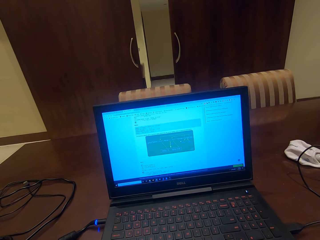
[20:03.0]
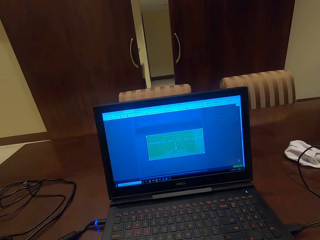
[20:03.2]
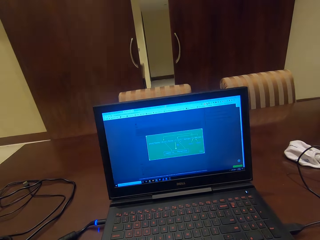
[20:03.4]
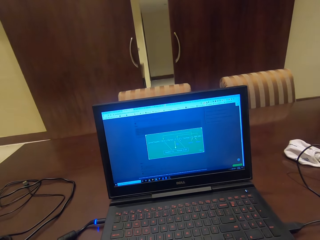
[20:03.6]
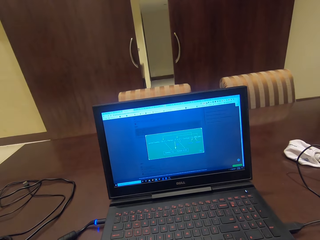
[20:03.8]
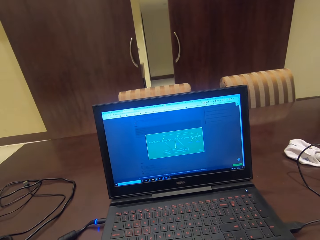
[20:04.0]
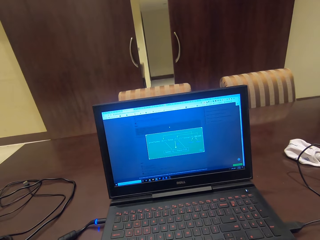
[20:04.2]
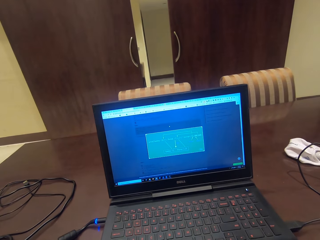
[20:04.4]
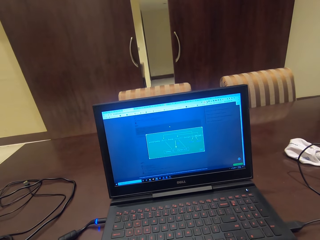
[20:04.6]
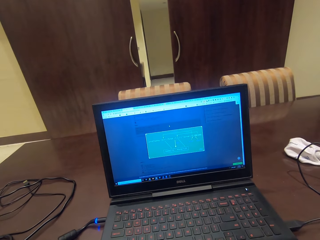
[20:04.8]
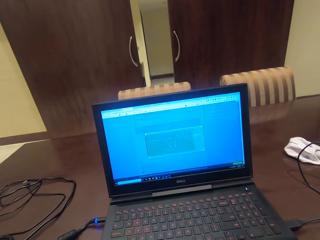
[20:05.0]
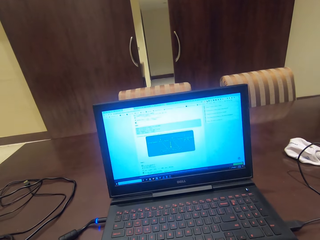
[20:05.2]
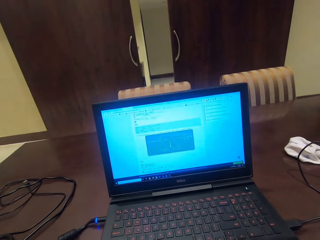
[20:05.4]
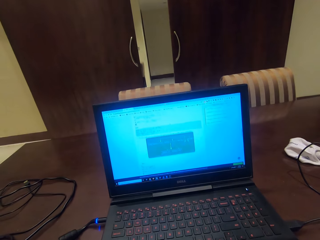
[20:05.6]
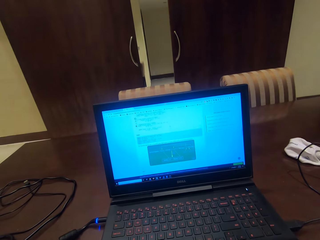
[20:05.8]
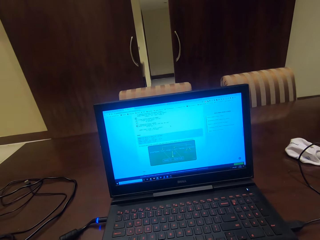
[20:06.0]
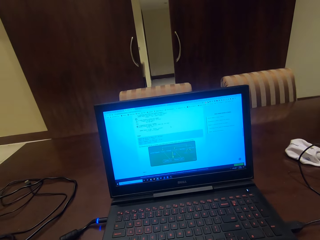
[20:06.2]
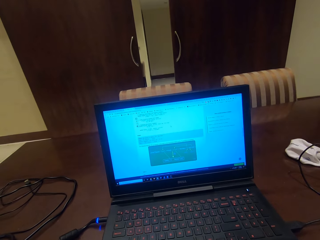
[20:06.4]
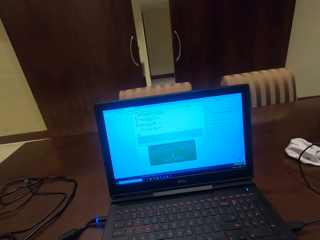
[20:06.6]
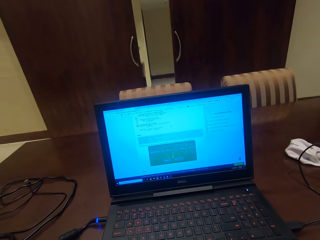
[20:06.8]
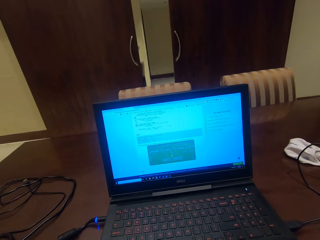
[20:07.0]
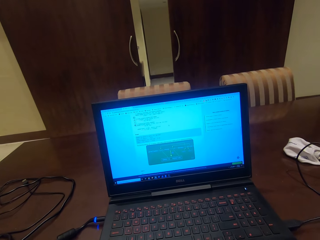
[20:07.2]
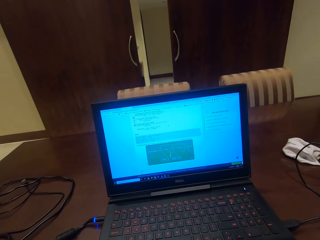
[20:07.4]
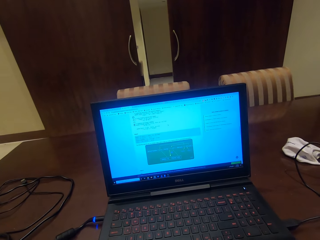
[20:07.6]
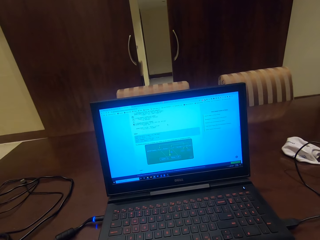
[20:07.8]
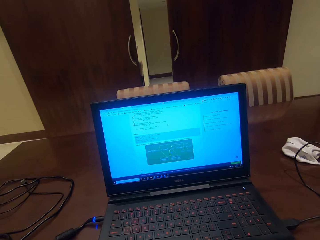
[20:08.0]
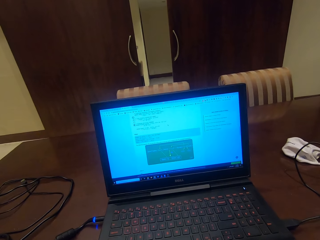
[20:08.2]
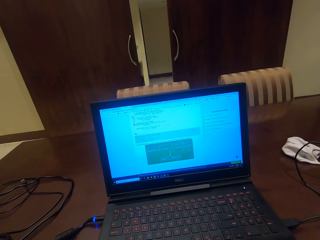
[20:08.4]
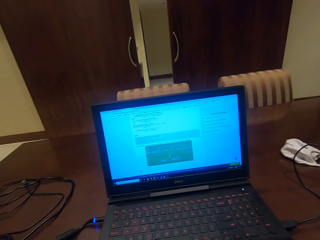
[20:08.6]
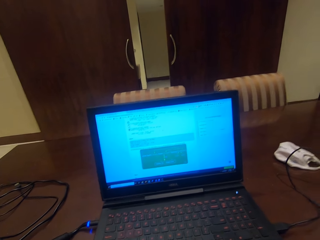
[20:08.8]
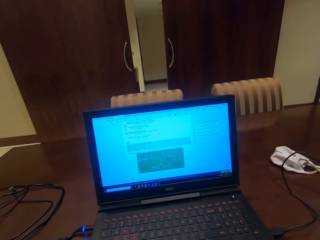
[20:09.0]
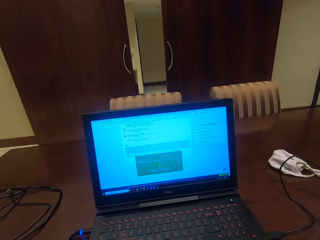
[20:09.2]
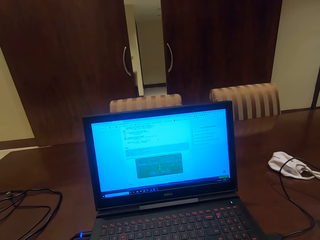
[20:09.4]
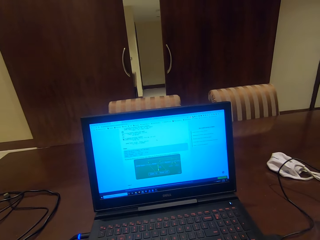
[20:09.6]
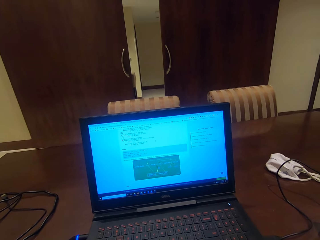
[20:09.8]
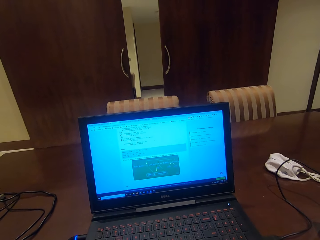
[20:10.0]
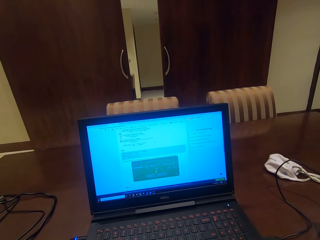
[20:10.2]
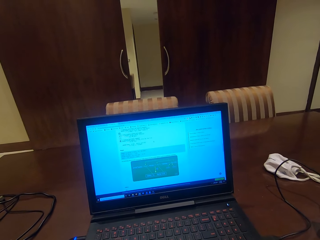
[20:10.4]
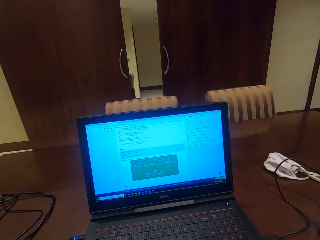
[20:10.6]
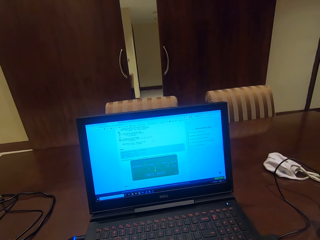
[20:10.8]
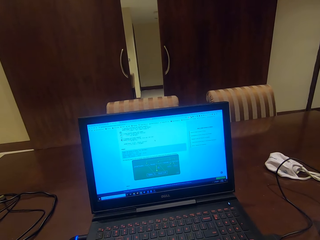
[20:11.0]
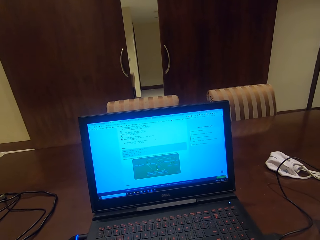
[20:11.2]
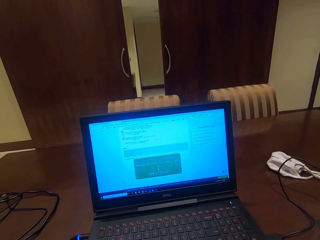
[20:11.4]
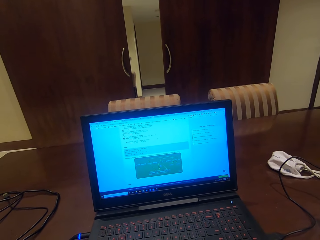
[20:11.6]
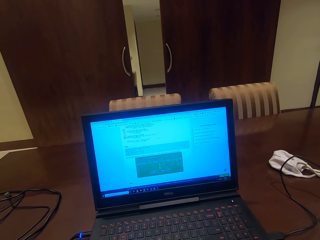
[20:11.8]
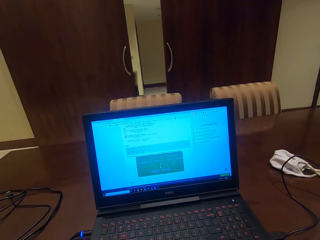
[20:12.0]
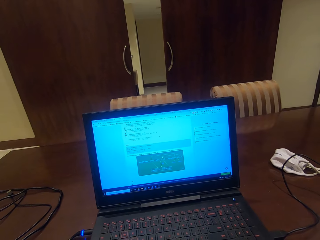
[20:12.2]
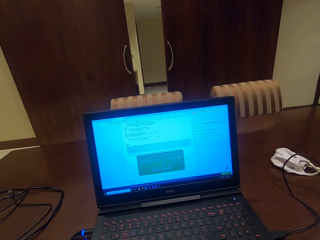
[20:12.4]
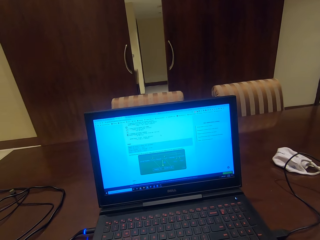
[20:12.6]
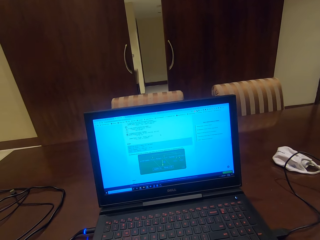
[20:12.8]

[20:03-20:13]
The camera wearer operates the laptop. They look at the screen.

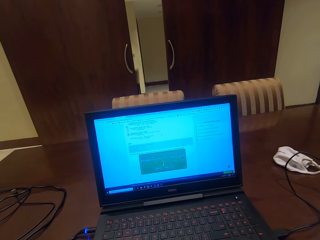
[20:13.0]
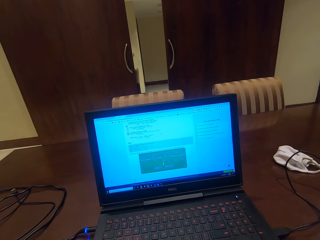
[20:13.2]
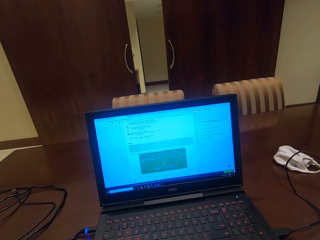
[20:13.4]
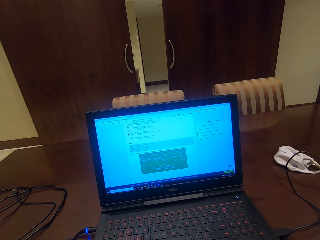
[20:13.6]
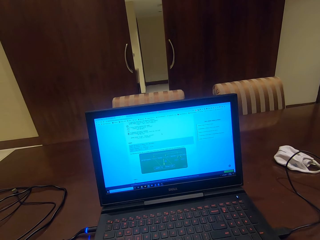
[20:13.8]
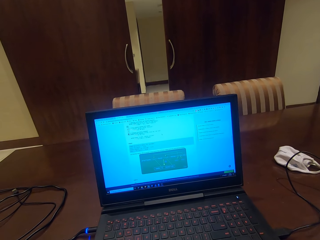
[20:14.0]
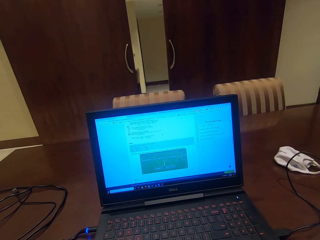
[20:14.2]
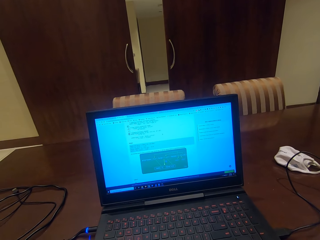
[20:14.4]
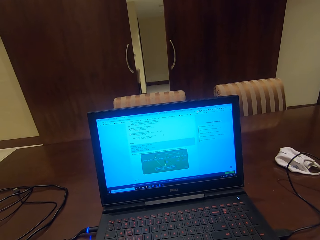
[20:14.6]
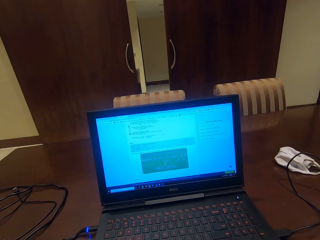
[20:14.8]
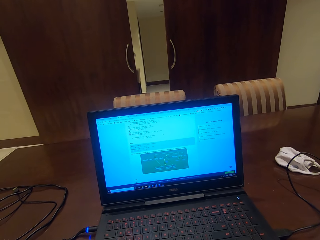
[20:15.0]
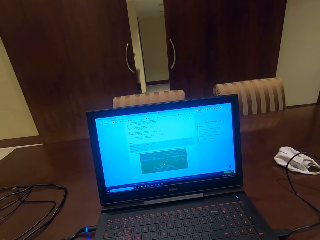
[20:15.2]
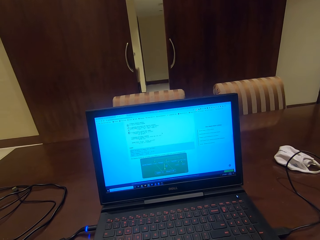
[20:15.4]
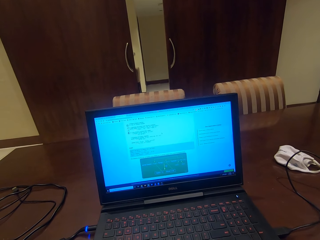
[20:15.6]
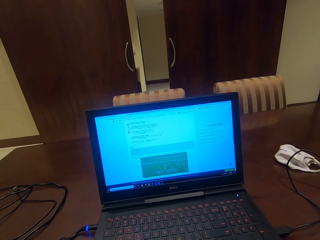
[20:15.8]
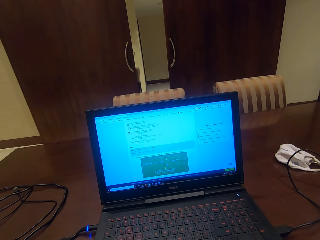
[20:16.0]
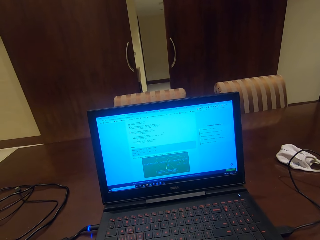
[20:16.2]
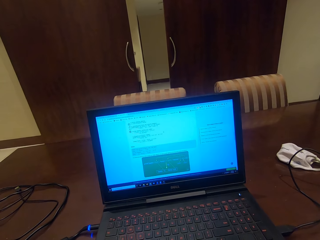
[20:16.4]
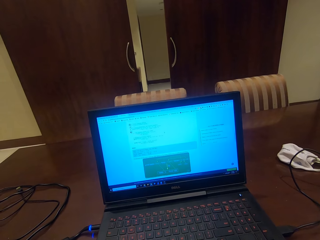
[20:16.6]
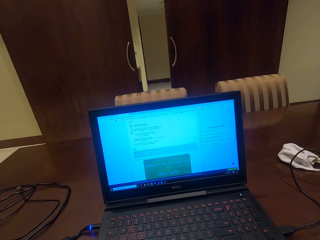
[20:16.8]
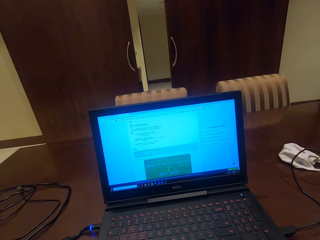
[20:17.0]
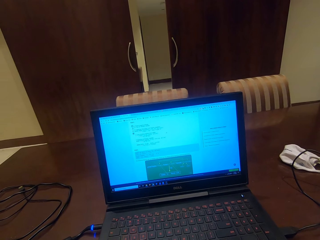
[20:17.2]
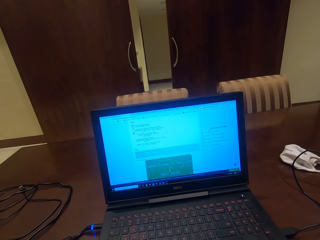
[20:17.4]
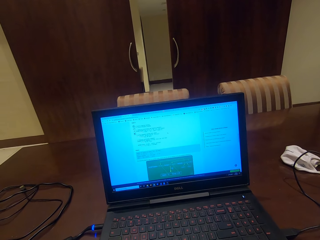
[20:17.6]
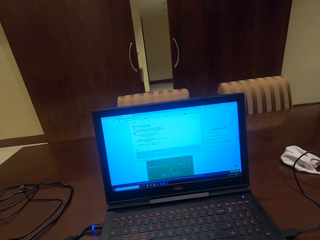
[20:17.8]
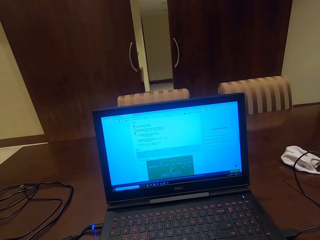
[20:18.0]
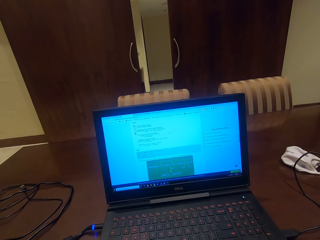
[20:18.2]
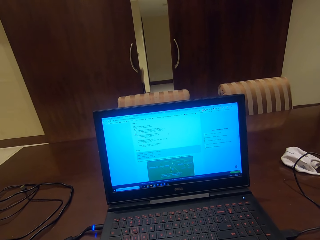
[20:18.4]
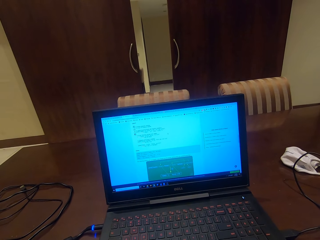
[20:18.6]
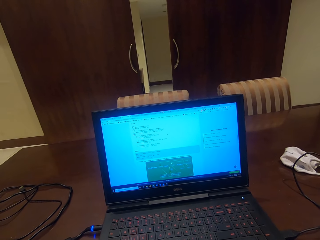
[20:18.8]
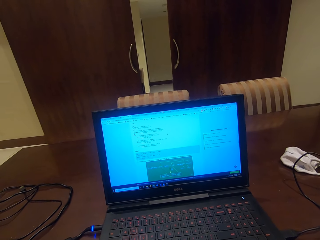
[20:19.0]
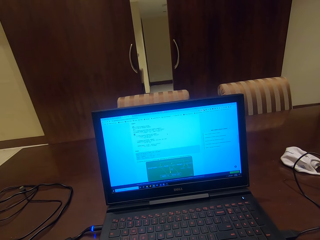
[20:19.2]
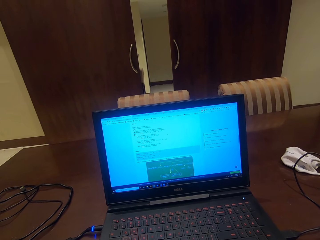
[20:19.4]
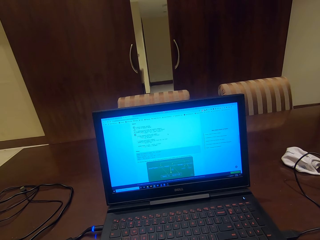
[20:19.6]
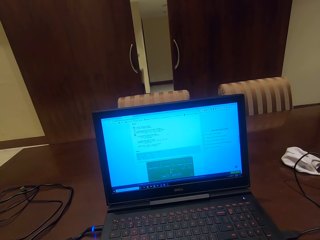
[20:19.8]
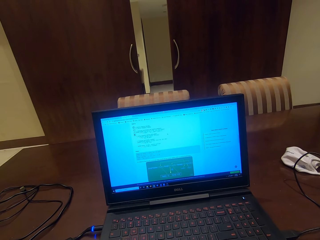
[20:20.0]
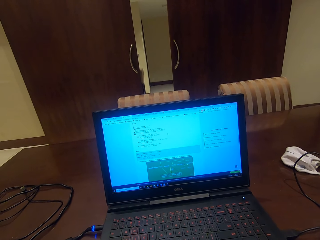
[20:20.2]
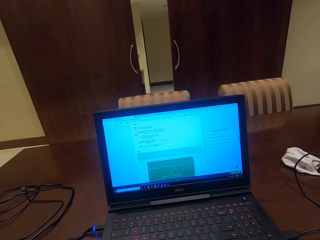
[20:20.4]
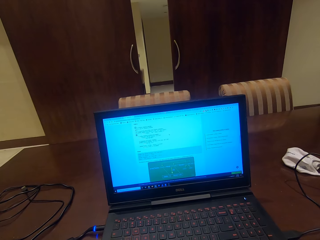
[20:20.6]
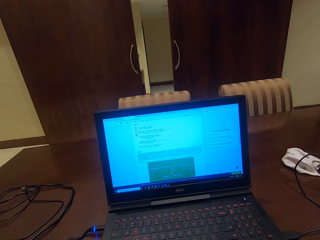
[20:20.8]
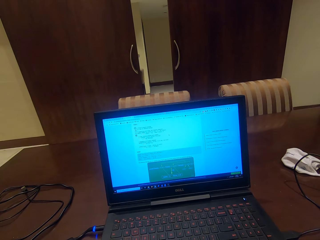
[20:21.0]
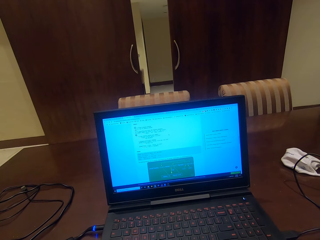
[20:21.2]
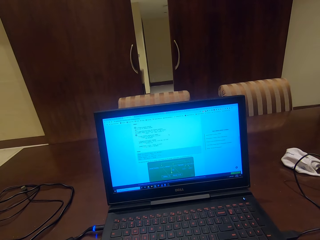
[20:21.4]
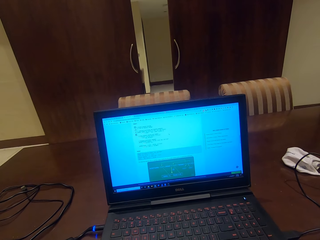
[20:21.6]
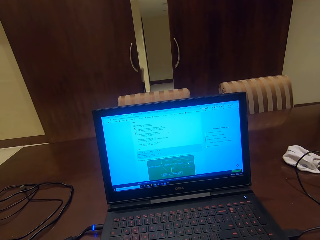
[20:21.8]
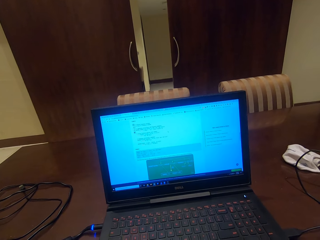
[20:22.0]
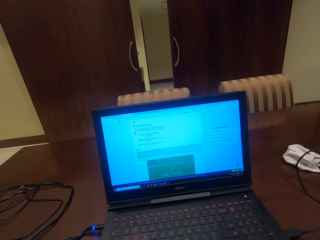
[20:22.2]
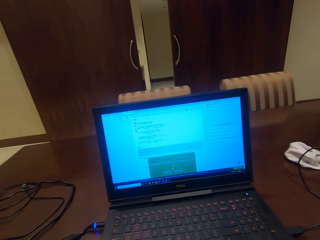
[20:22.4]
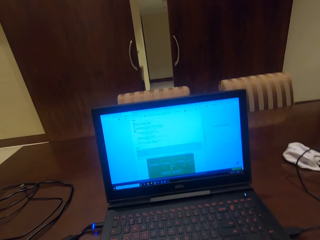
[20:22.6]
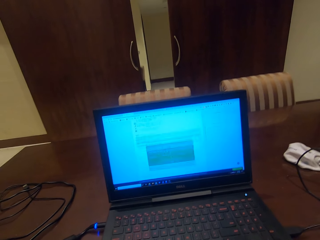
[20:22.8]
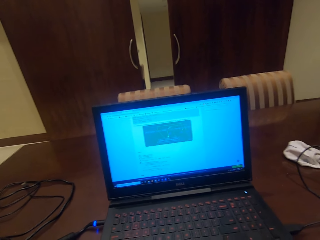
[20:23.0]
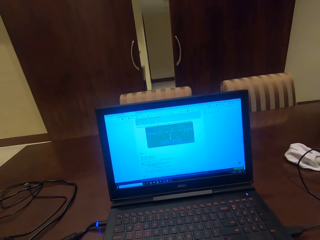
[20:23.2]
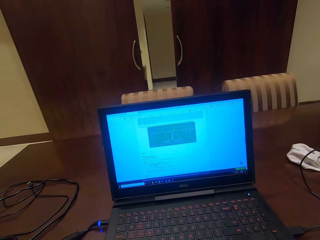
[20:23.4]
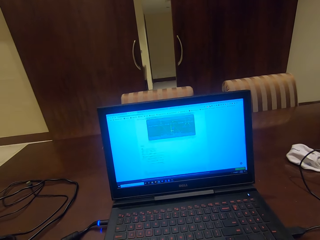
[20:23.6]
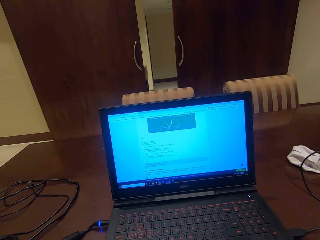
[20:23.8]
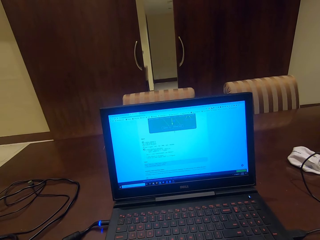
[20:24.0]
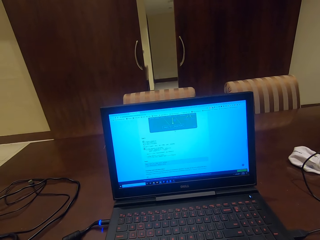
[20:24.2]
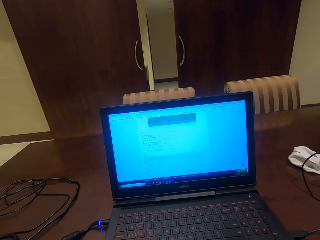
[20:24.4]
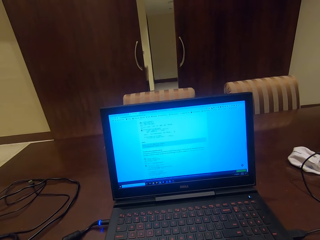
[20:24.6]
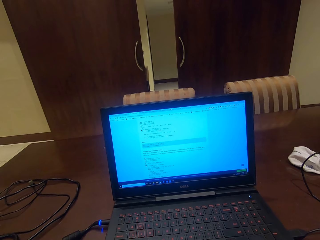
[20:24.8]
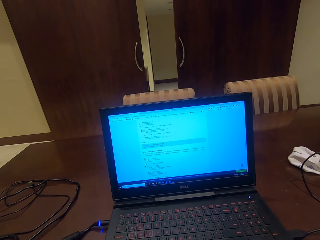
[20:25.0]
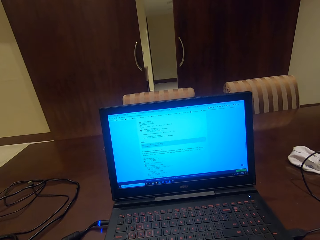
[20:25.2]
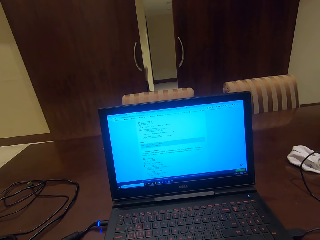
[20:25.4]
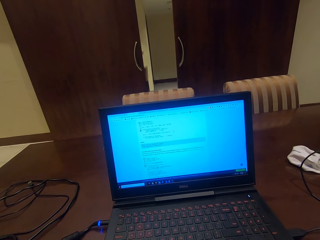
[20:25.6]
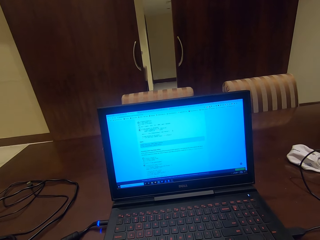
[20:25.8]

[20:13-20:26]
The camera wearer operates the laptop. They look at the screen. They operate the laptop.
